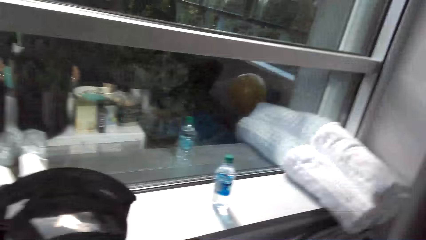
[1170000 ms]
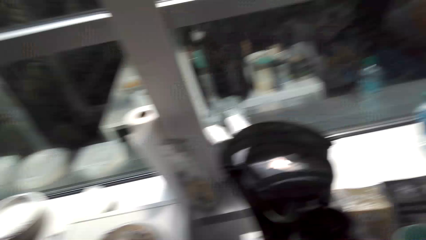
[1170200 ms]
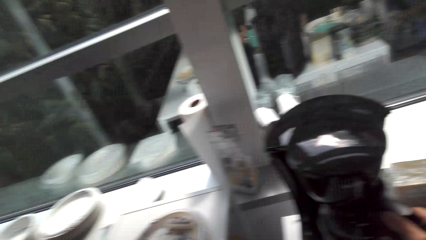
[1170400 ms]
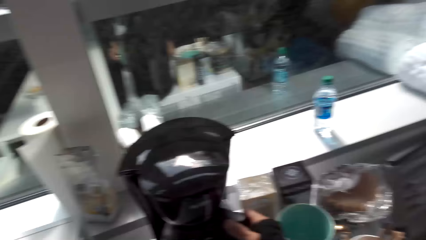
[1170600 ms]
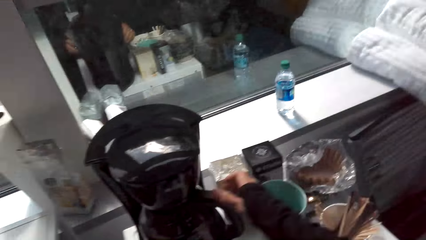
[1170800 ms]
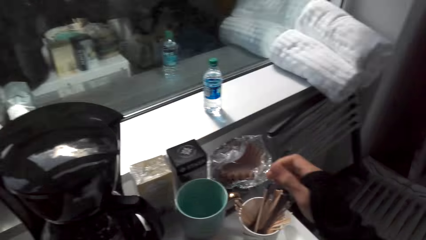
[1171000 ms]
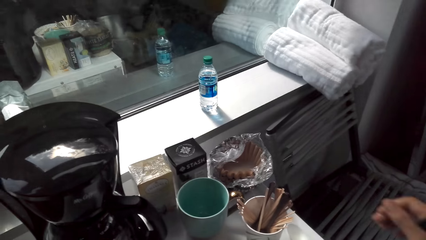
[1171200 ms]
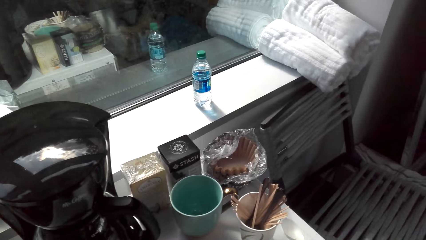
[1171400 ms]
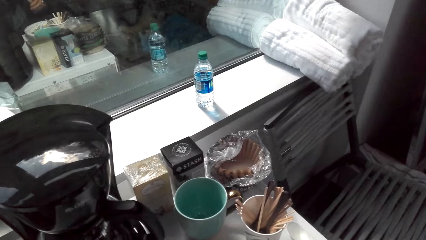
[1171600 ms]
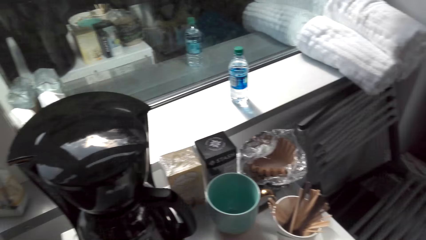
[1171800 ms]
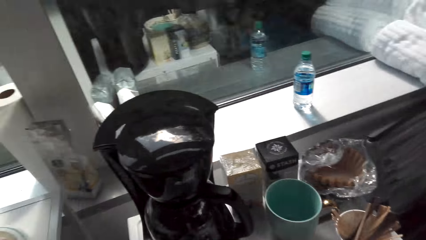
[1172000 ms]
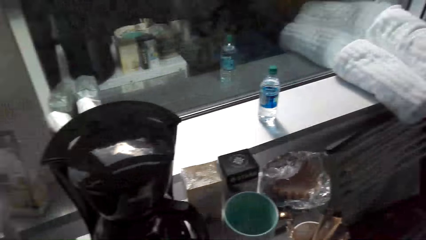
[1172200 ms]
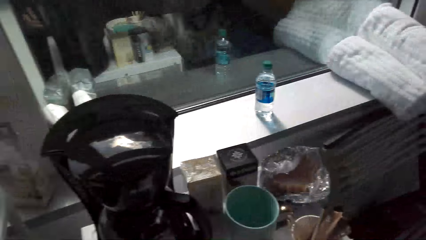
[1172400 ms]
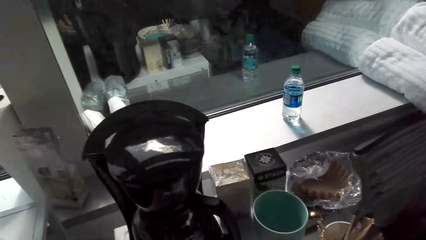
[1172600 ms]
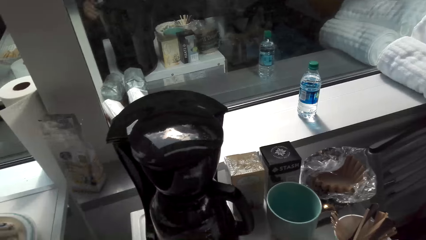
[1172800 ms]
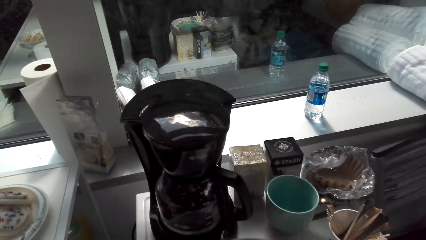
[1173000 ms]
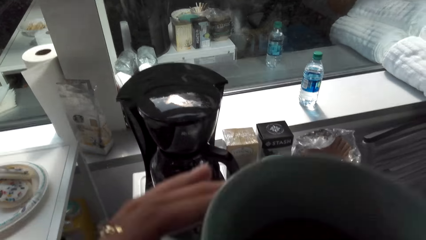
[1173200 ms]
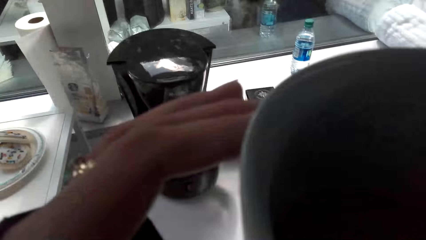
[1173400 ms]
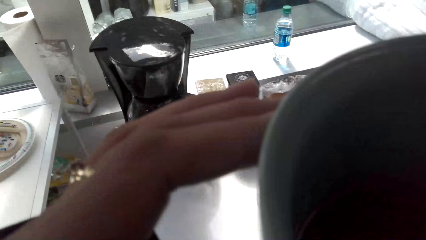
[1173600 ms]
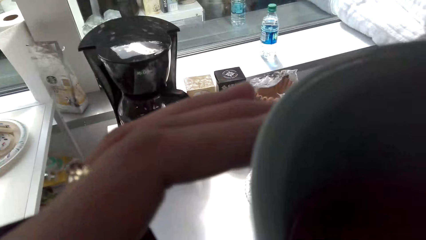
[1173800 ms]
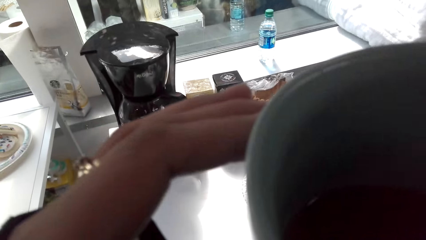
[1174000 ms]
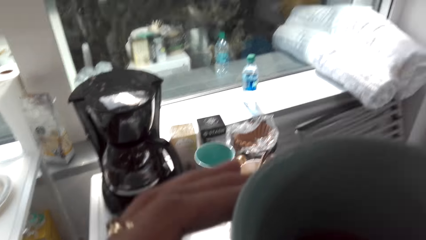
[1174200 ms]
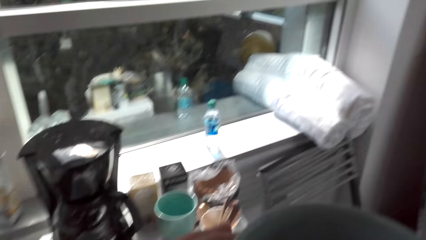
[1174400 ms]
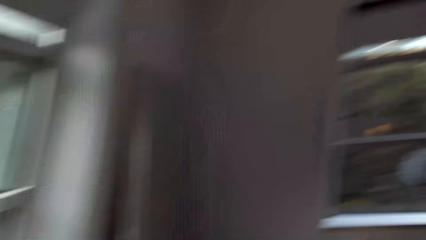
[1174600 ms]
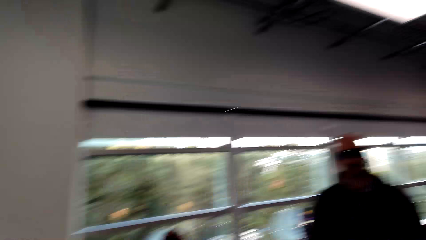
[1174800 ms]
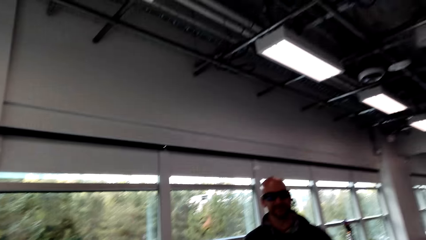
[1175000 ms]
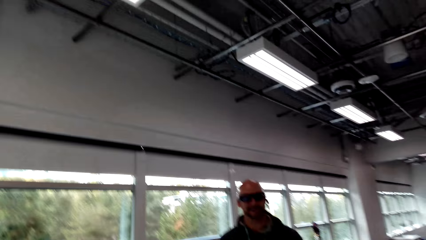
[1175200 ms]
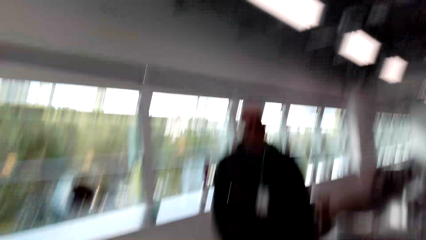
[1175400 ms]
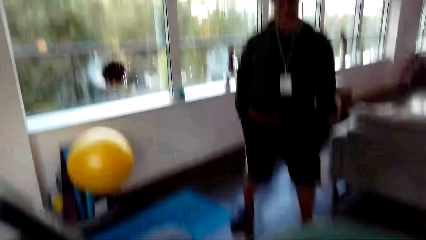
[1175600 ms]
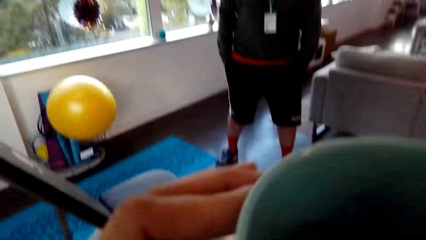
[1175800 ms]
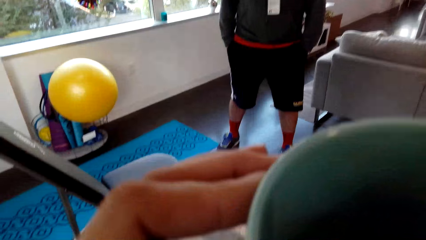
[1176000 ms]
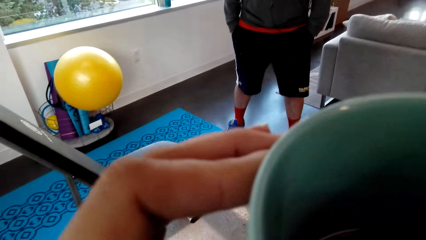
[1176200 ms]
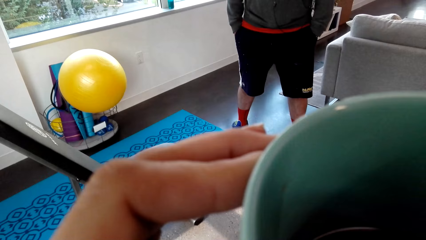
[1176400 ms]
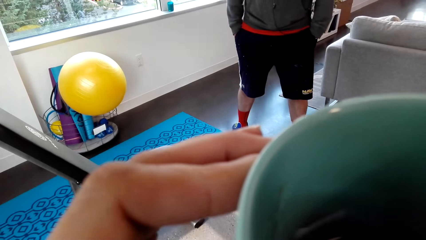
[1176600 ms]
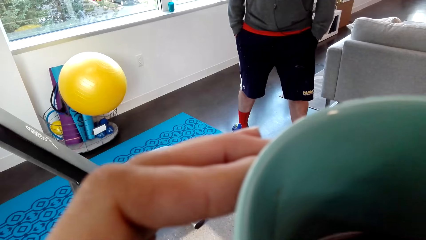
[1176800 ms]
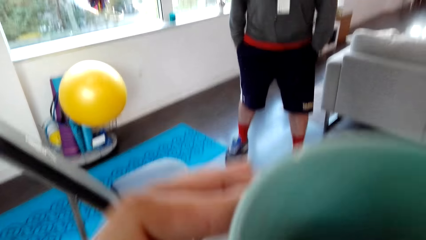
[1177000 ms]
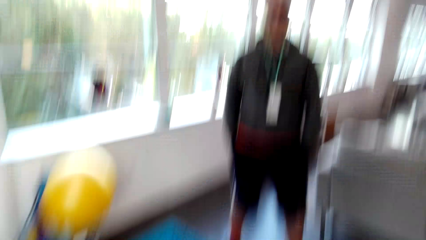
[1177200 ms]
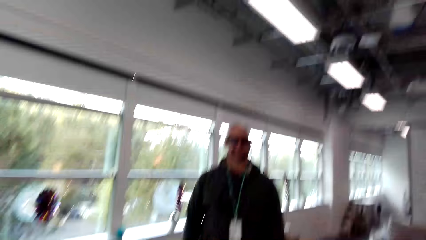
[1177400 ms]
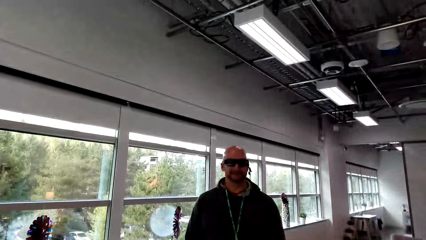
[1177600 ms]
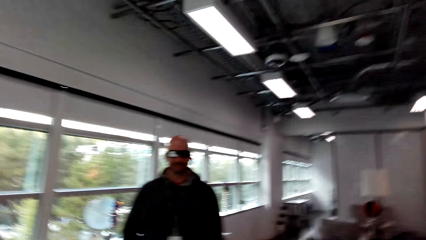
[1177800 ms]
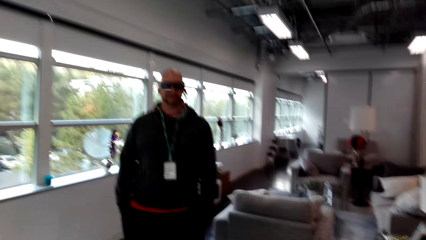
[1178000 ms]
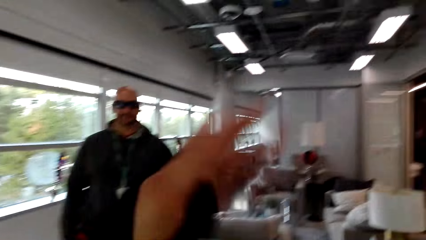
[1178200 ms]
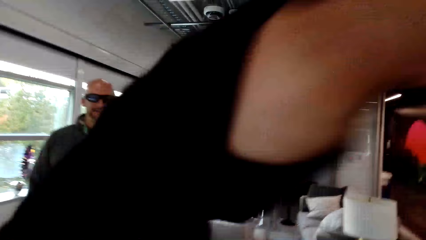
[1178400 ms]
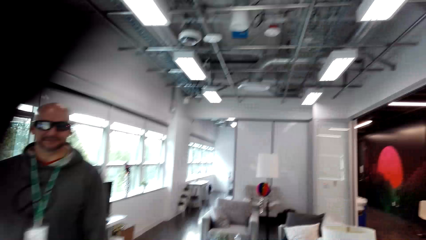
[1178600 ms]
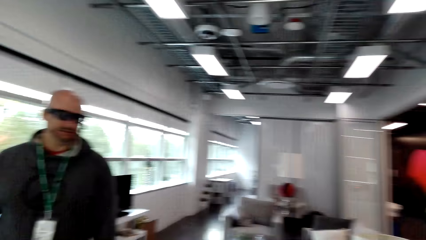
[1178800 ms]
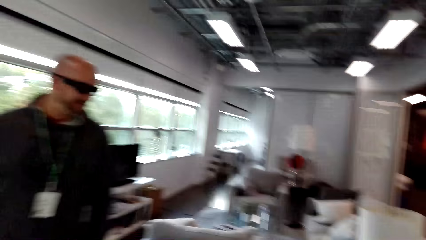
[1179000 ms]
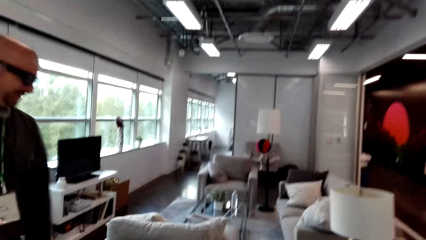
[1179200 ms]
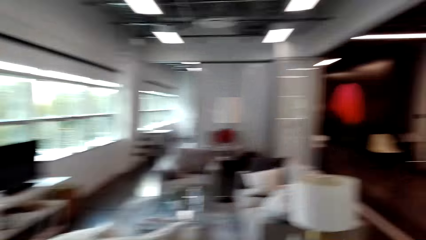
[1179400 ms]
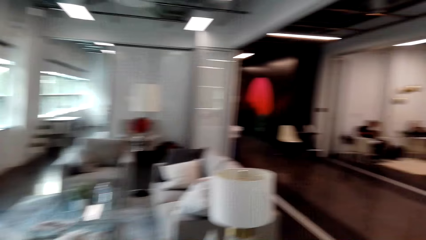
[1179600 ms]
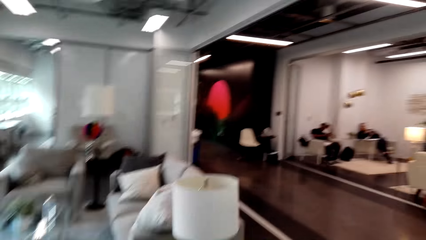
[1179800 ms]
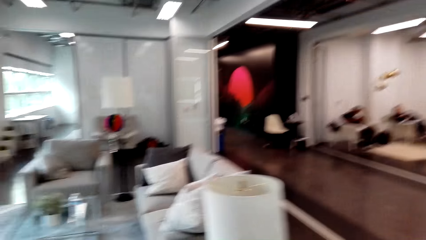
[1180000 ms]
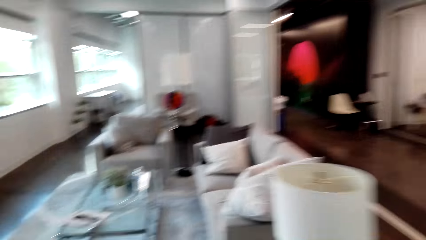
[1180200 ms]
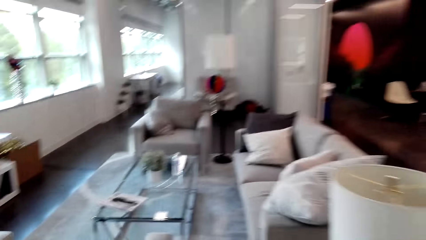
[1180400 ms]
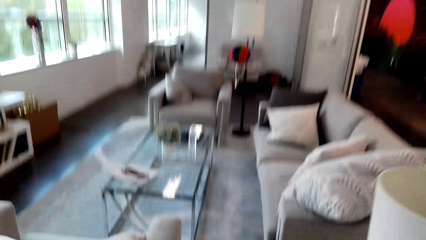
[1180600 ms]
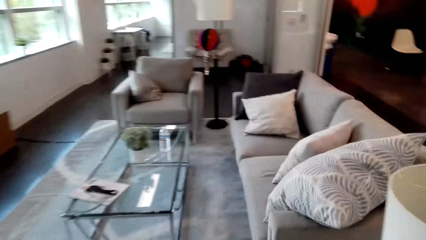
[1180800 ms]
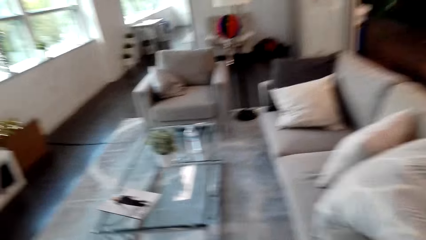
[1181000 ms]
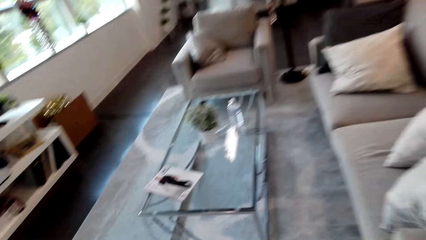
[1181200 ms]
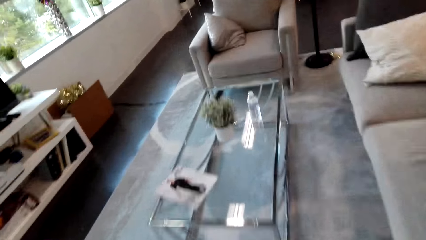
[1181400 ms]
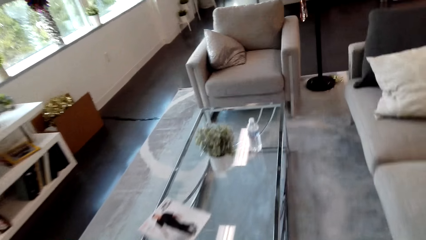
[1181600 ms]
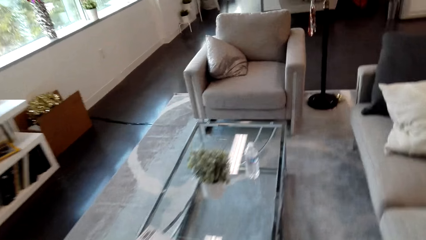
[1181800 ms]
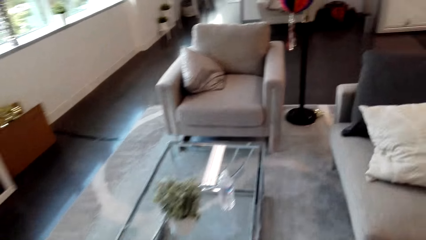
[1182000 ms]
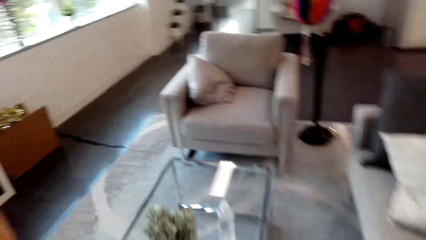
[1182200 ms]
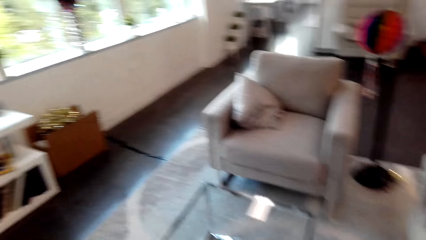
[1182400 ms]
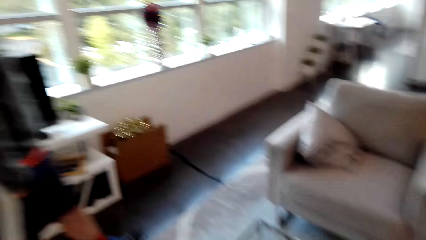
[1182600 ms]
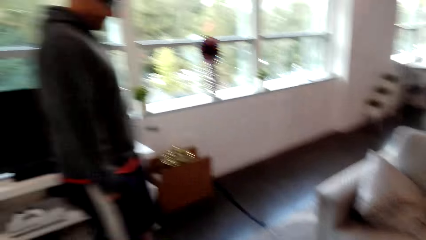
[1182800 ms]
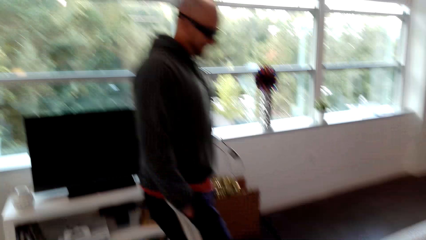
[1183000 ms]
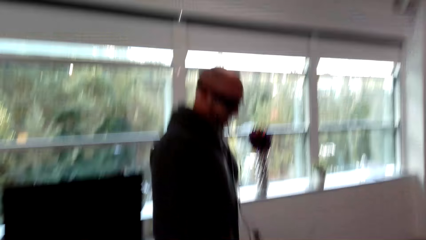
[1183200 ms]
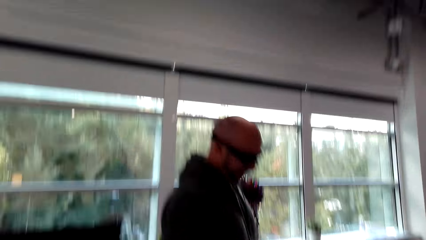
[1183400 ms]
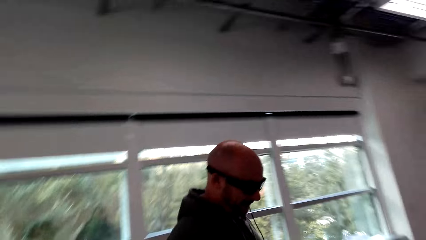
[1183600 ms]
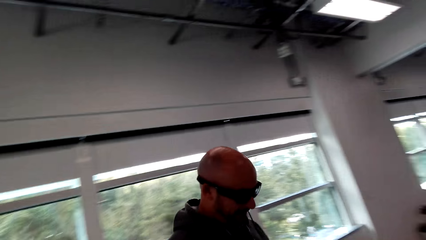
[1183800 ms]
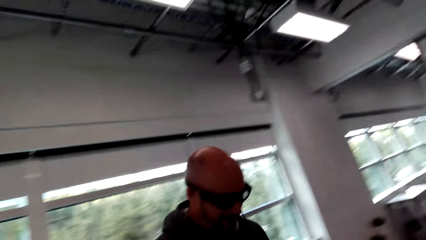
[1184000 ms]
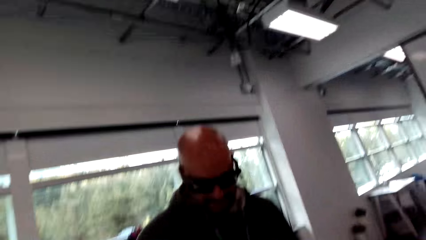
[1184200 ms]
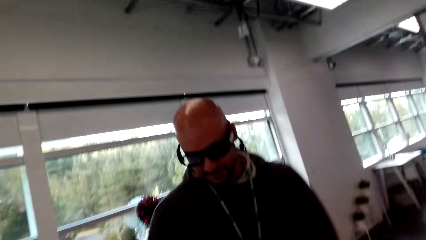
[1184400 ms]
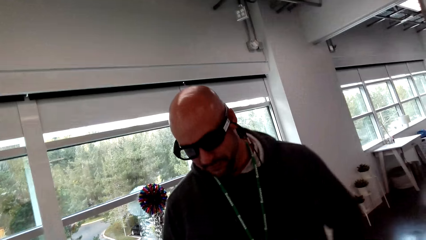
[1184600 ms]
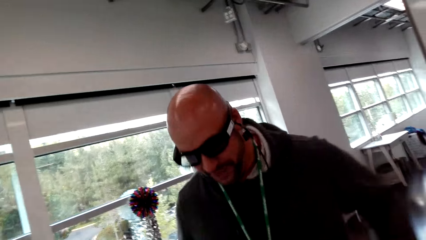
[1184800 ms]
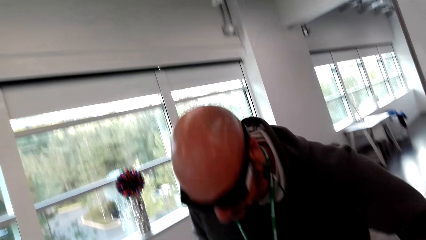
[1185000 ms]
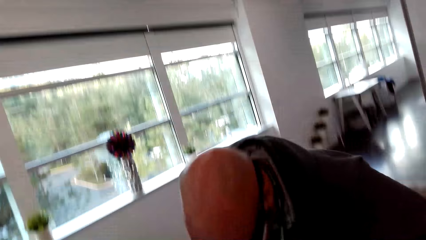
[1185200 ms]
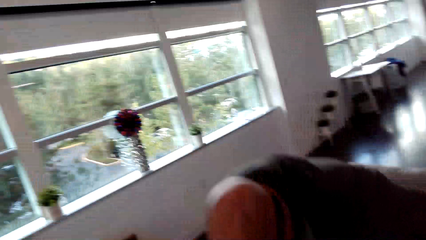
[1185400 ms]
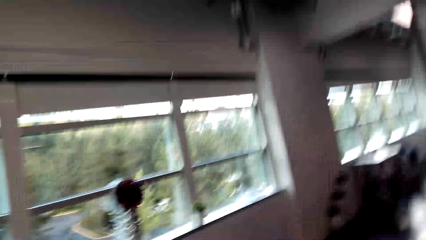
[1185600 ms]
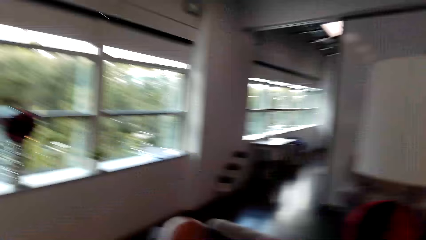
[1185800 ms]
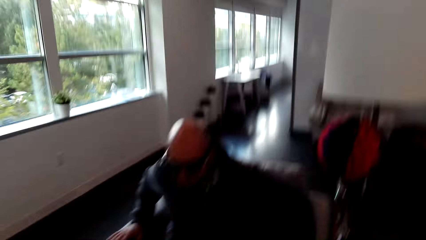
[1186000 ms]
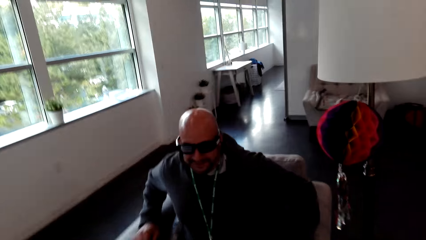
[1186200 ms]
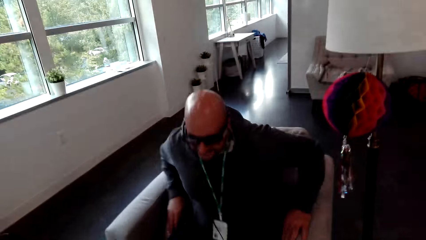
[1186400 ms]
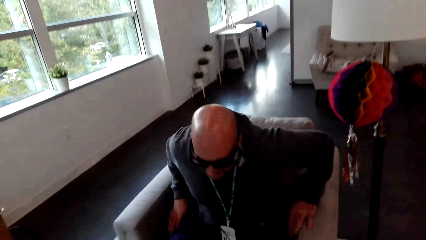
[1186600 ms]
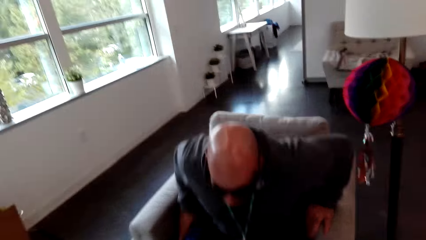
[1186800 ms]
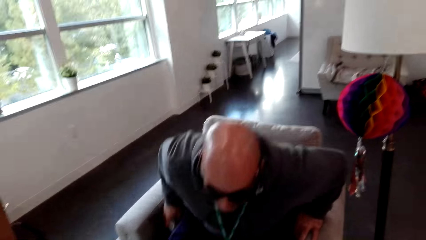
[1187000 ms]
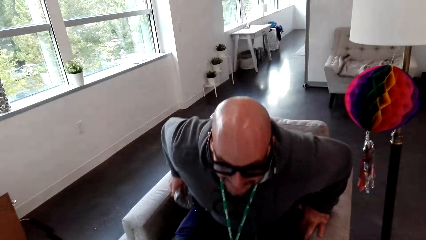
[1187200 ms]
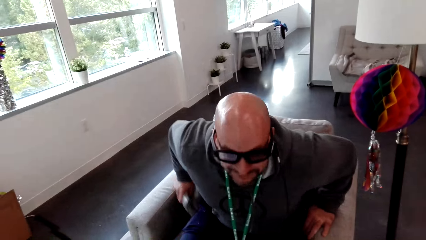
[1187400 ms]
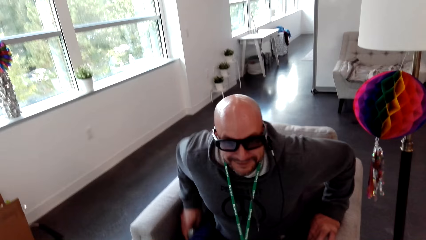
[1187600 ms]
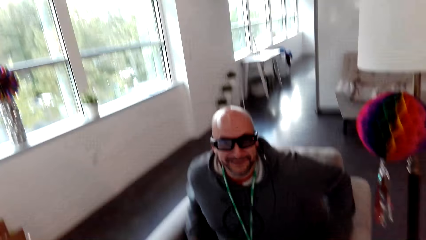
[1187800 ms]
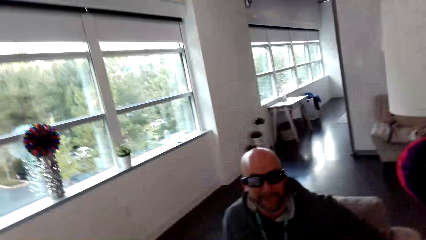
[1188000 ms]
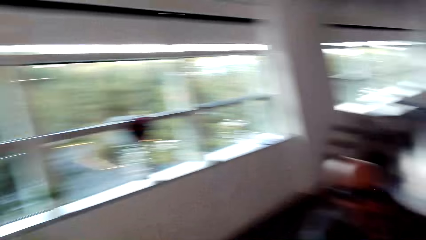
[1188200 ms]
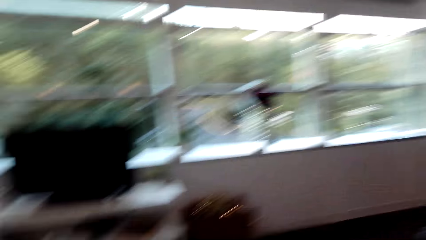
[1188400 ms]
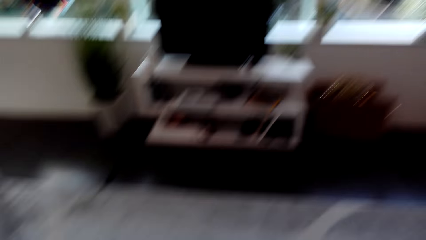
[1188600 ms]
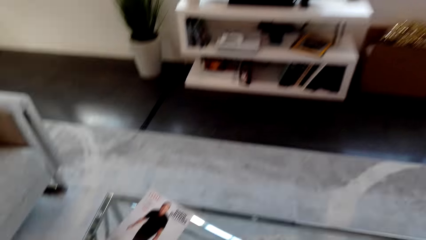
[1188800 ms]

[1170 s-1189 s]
The camera wearer moves the right hand. They look around. They lift the cup. They drink coffee. They look around. They drink coffee. They converse with a man. They move the left hand. They walk around. They move to the sofa. They put the cup of coffee on the coffee table. The man walks around and sits down. The camera wearer converses with the man.
